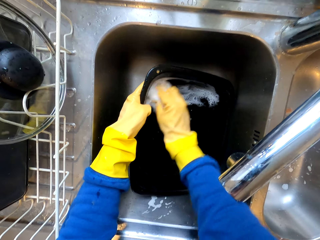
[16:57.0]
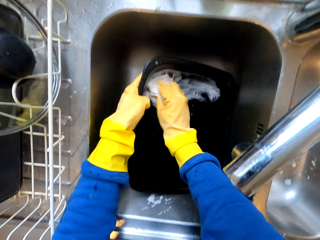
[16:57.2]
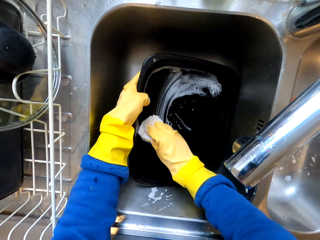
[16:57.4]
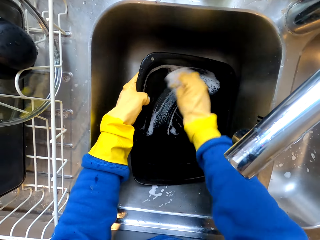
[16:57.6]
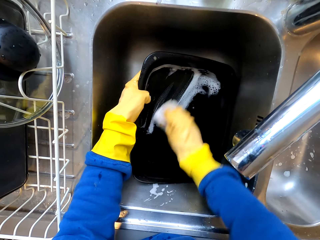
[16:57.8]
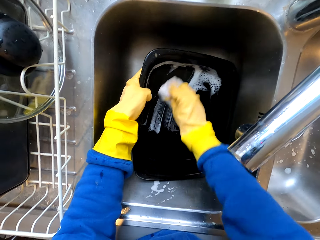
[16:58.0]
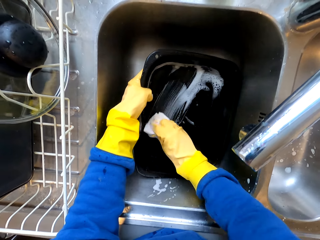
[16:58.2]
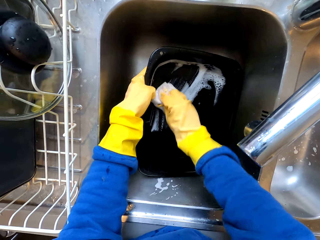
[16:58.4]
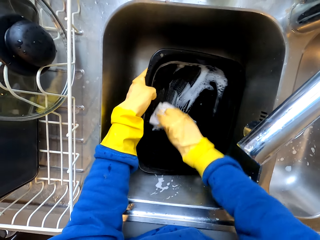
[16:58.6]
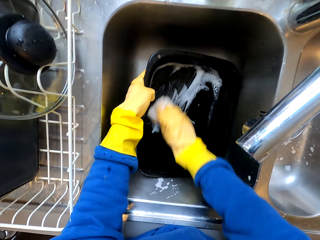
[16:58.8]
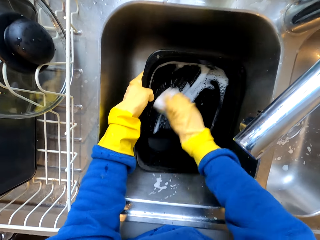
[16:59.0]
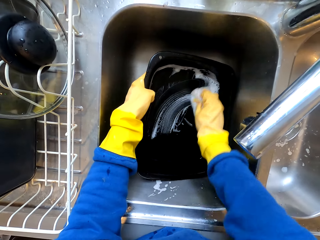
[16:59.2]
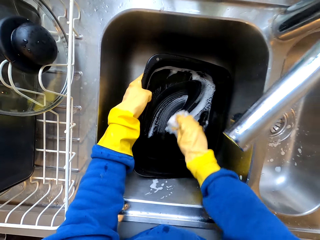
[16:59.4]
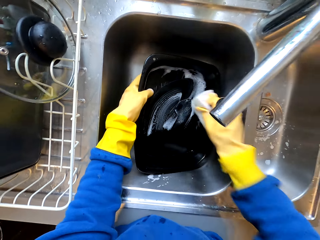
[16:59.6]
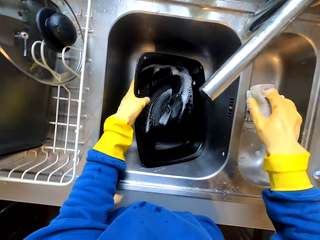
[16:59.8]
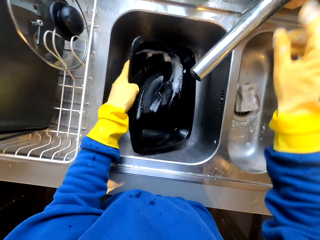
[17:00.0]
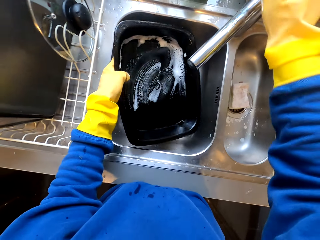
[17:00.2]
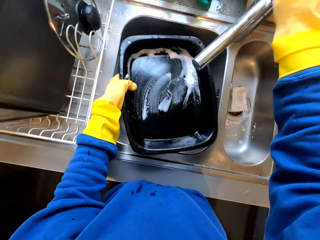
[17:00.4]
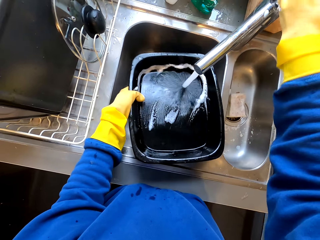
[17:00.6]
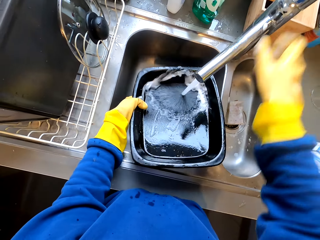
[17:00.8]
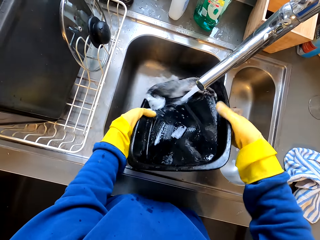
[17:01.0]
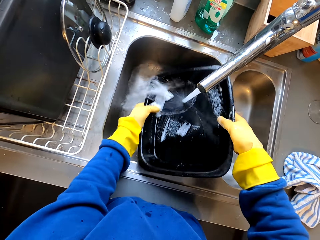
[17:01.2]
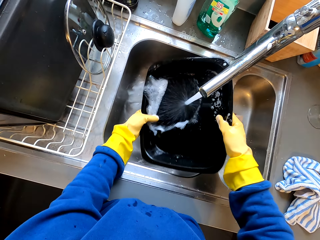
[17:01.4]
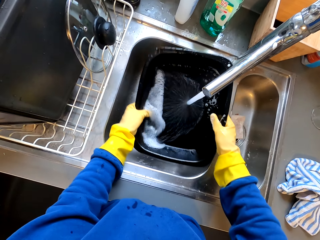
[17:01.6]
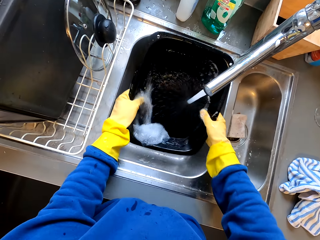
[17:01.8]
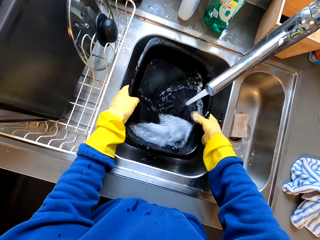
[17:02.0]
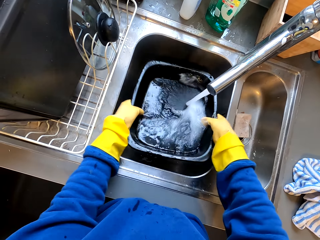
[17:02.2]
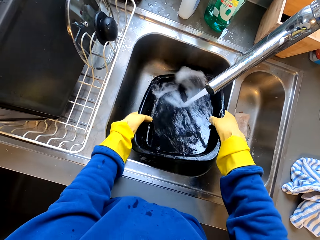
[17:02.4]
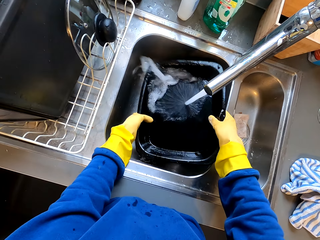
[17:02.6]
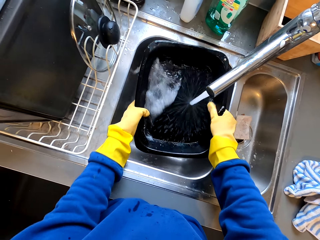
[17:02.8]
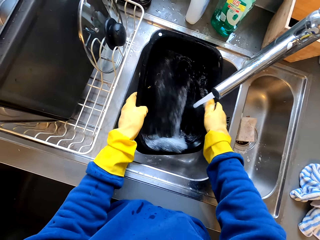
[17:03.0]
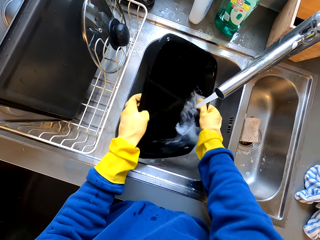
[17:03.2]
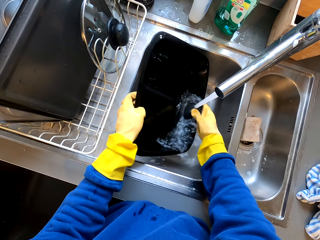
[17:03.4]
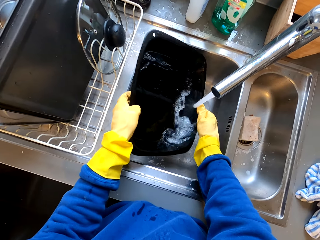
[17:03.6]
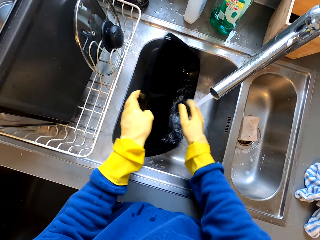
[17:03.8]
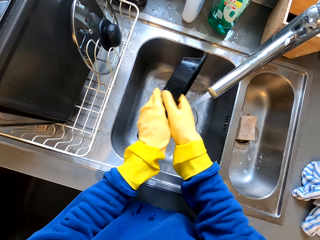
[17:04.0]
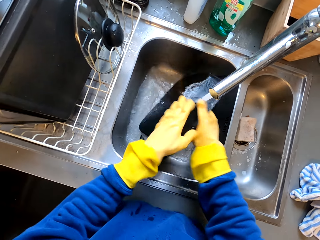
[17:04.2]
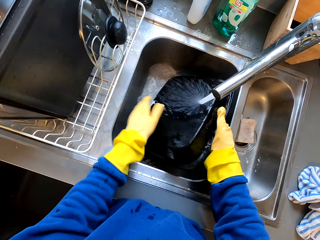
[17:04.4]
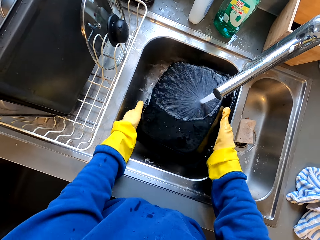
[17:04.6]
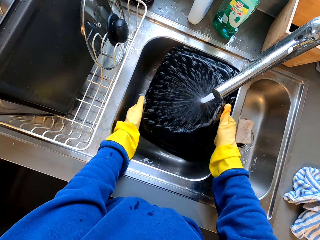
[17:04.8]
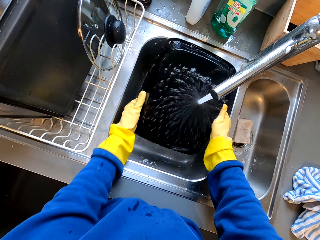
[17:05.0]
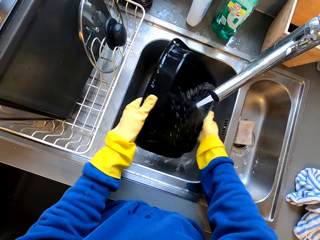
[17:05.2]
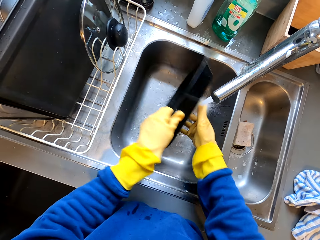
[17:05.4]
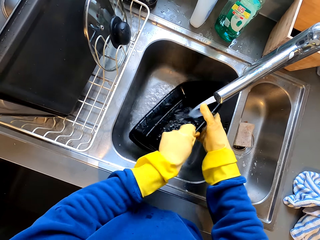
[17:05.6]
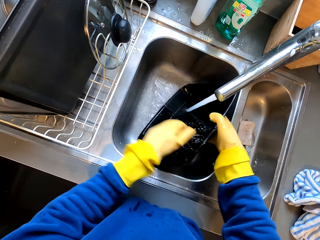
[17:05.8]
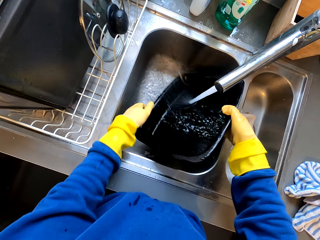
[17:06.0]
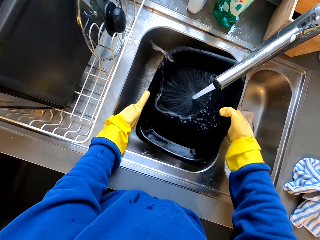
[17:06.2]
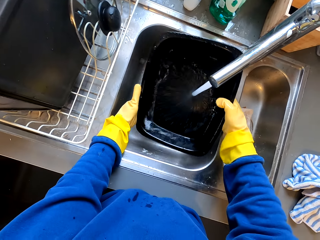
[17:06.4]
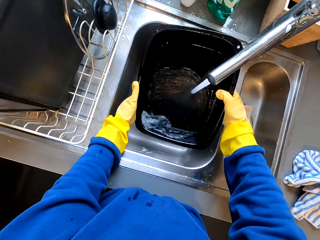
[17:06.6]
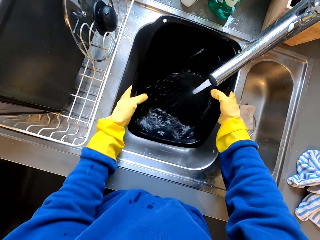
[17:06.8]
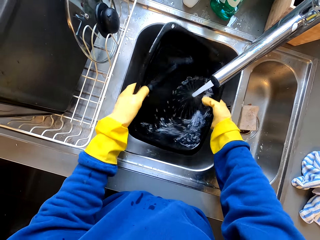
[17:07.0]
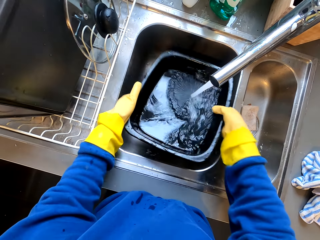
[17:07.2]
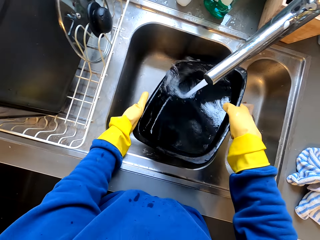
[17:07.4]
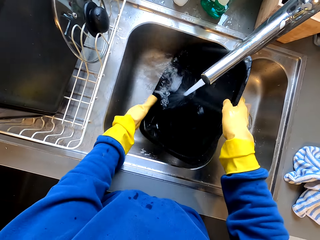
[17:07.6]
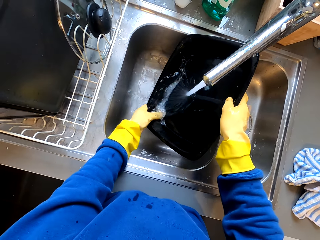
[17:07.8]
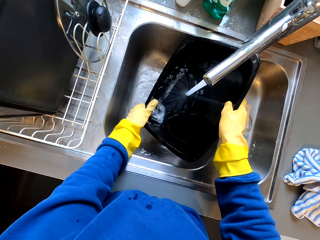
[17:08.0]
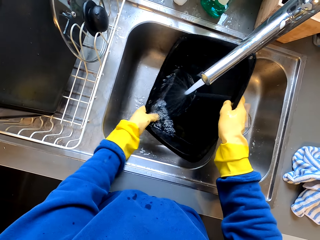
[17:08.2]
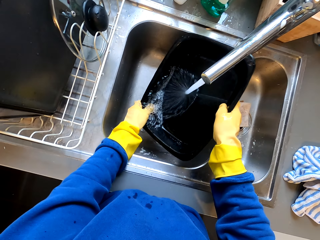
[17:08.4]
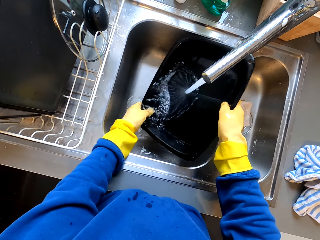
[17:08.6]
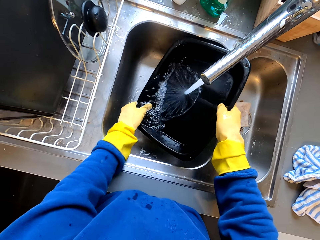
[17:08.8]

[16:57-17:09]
The camera wearer drops the sponge in the sink. They turn on the tap. They rinse the tray. They pour water in the sink. They turn the tray. They rinse the tray. They turn the tray. They rinse the tray.

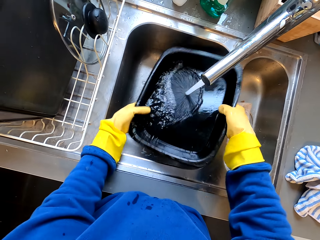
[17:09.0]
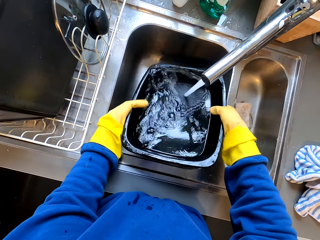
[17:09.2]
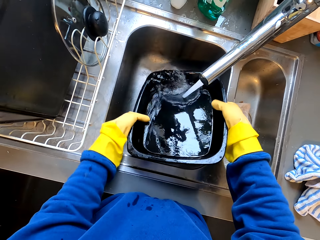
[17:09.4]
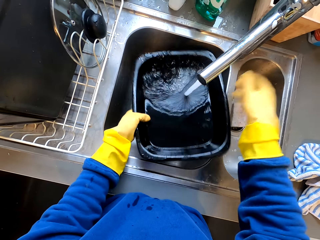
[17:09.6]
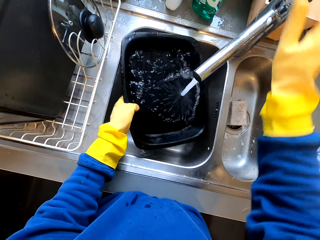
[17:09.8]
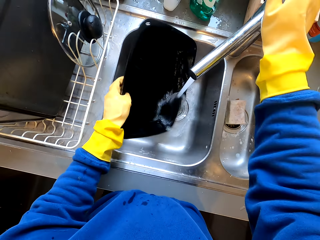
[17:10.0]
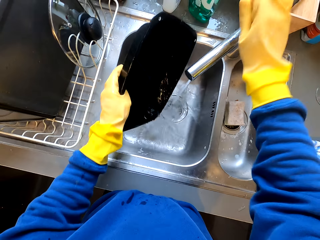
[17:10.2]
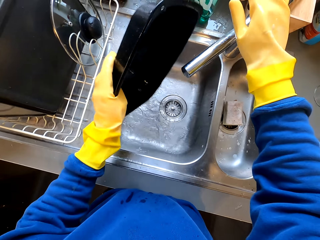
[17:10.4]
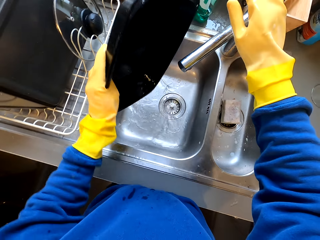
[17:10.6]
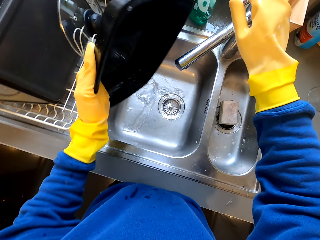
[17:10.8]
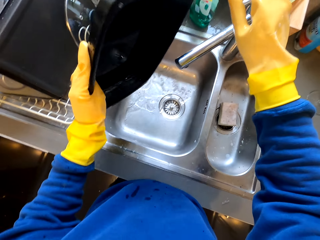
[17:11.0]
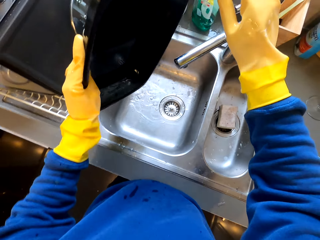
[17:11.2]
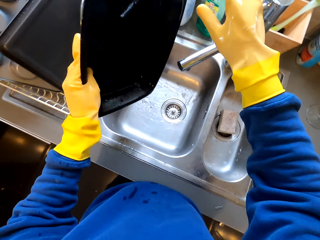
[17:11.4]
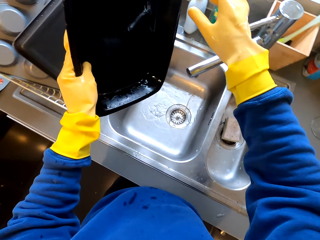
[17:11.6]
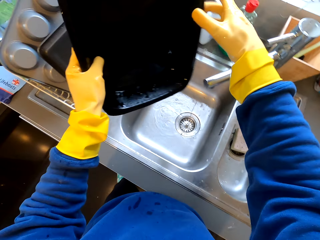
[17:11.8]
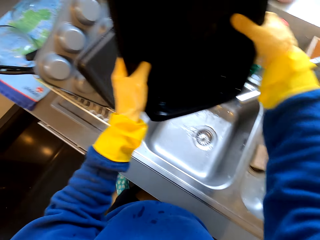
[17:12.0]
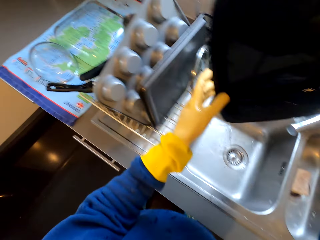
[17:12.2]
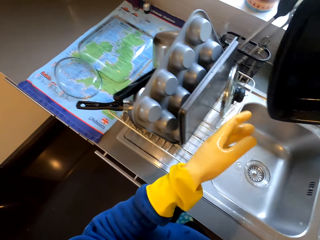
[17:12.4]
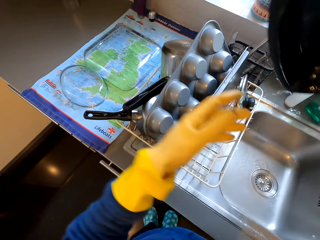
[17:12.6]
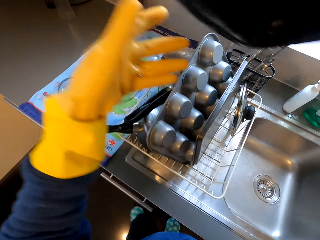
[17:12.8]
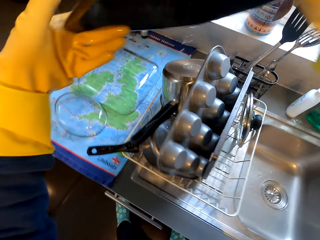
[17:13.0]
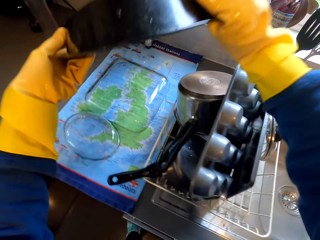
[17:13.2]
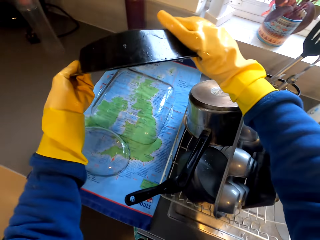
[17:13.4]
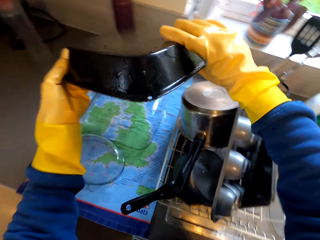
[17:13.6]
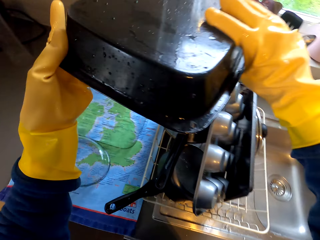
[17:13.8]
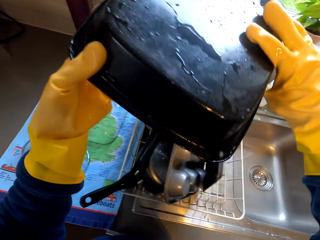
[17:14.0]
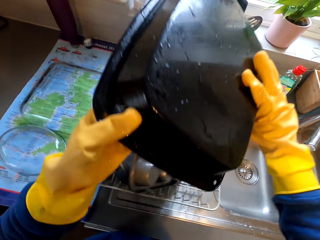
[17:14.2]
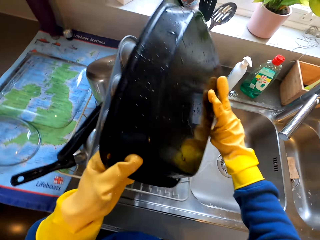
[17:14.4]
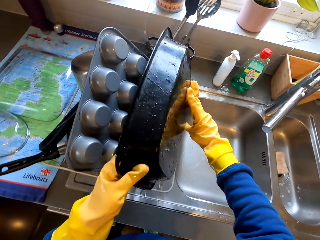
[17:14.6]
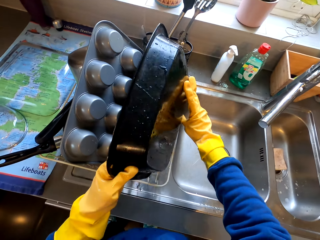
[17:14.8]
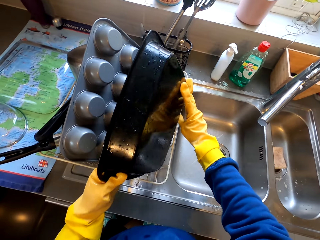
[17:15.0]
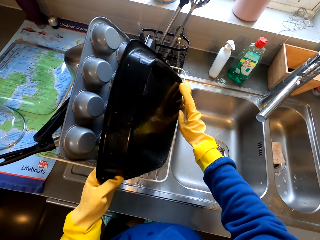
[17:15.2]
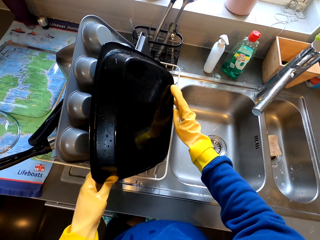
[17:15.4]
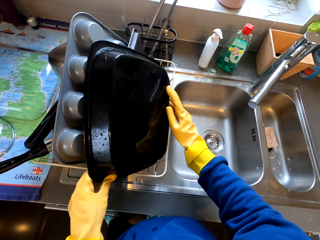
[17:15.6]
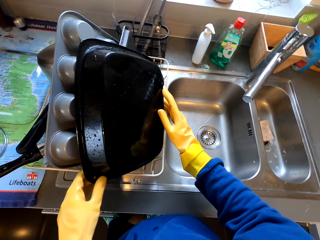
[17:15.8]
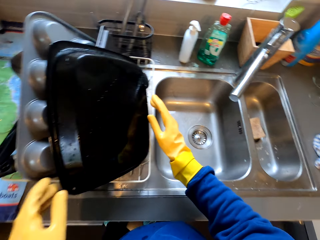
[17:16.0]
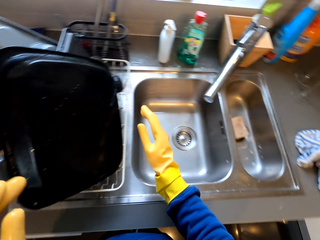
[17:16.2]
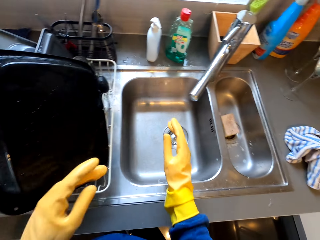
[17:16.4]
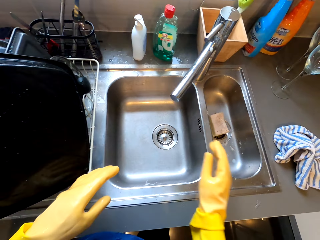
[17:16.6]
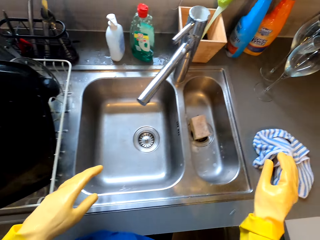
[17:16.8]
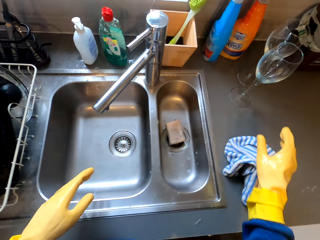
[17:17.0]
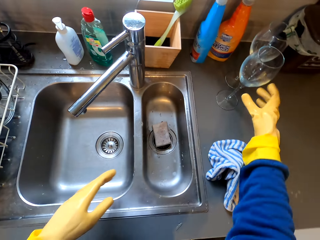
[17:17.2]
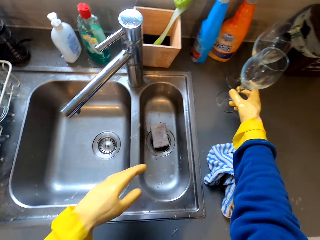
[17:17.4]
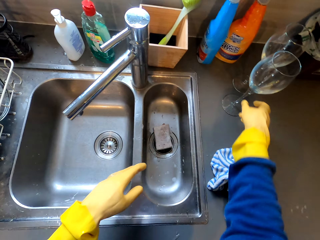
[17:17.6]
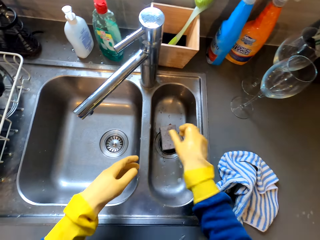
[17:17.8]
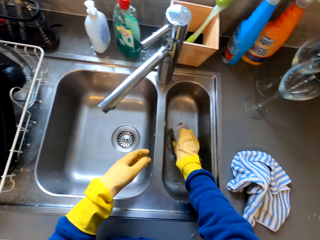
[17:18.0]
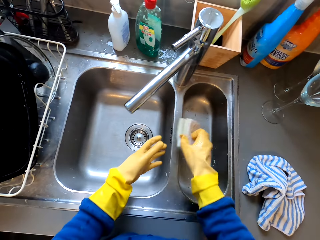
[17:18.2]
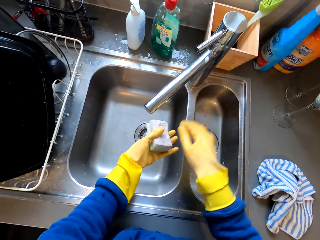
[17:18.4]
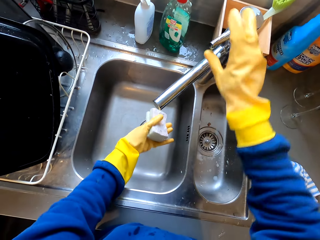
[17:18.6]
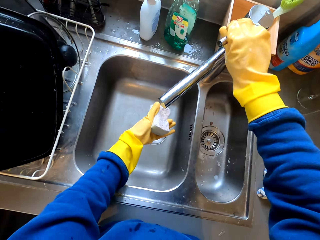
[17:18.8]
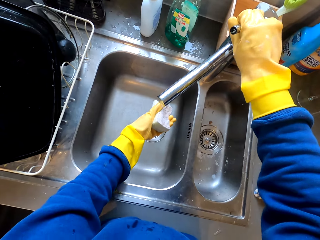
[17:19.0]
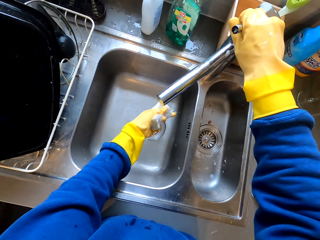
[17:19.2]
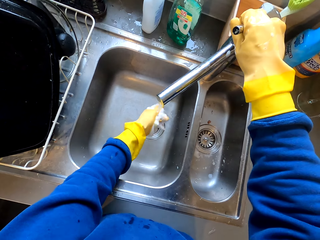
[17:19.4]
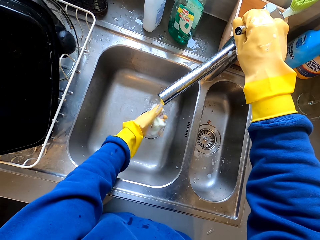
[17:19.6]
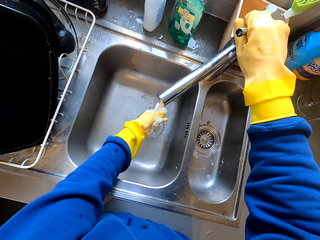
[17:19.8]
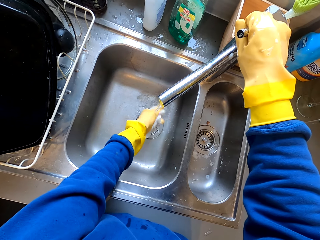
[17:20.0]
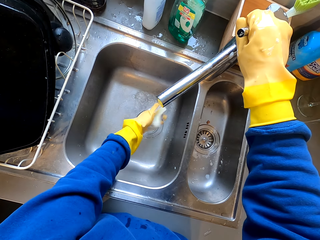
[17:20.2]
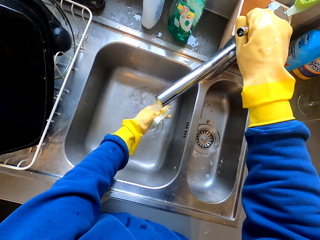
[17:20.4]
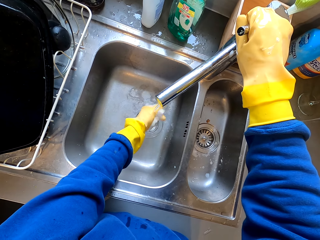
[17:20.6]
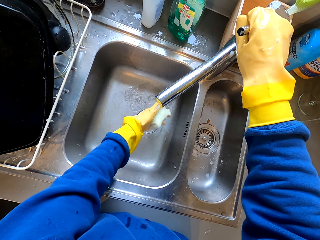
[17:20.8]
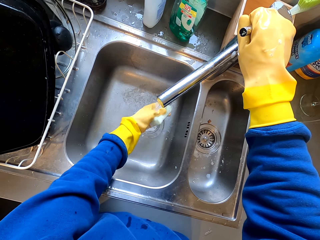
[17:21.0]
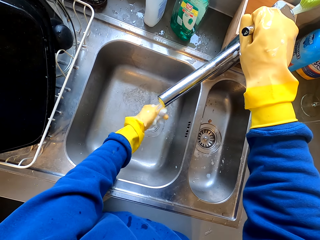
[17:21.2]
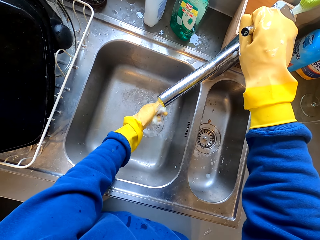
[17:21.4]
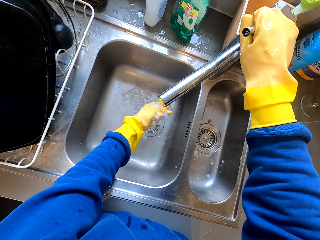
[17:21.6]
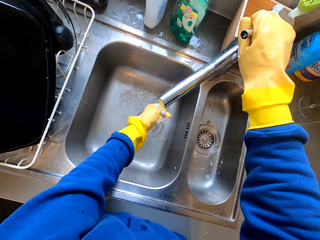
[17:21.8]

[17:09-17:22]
The camera wearer turns off the tap. They shake the tray. They put the tray on the rack. They pick up a sponge. They turn on the tap. They rinse the sponge.
